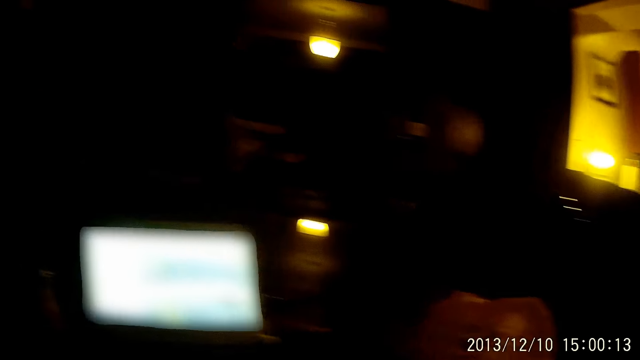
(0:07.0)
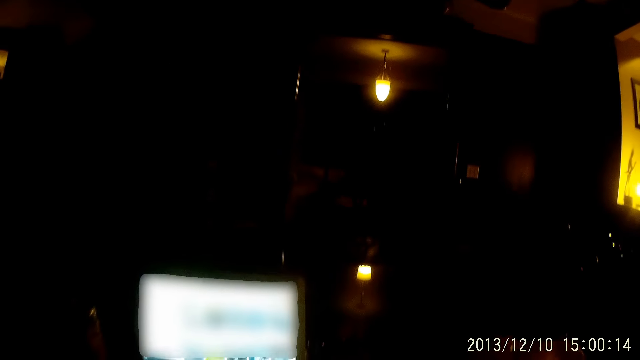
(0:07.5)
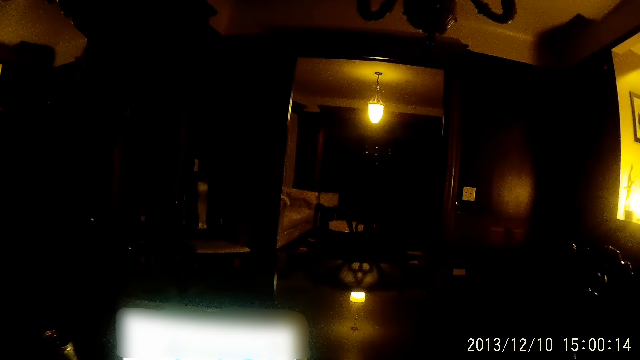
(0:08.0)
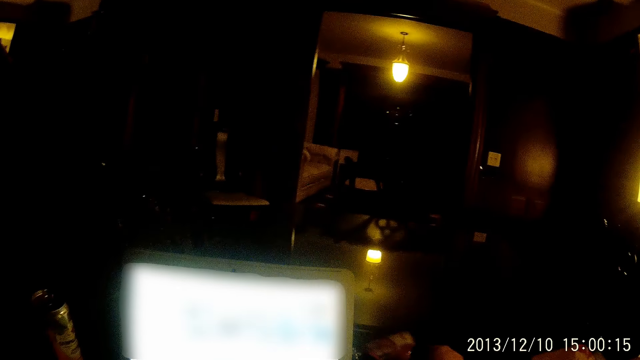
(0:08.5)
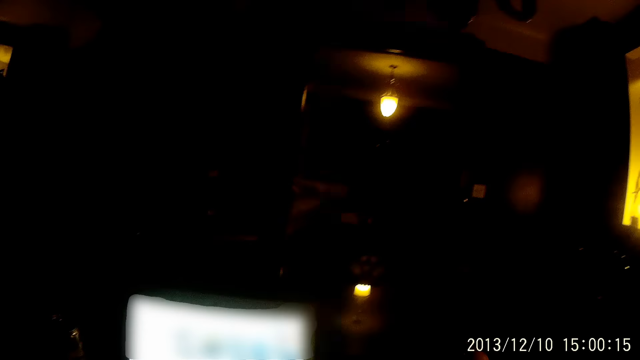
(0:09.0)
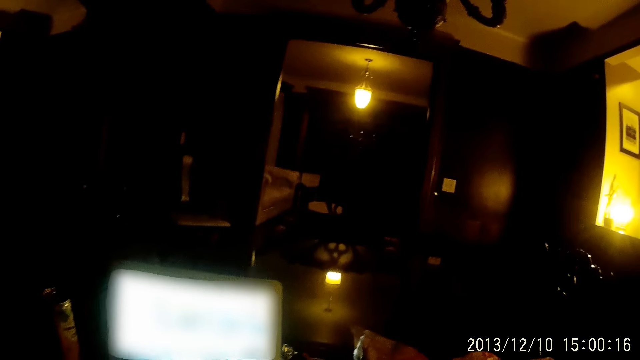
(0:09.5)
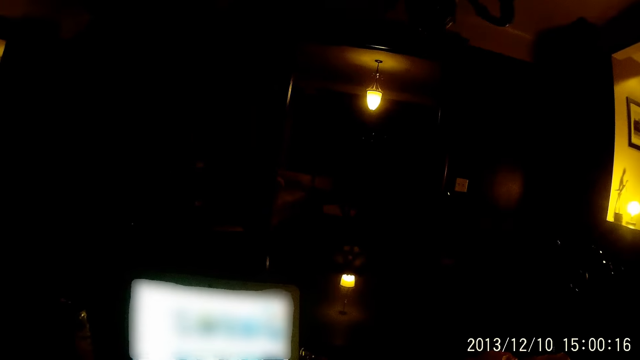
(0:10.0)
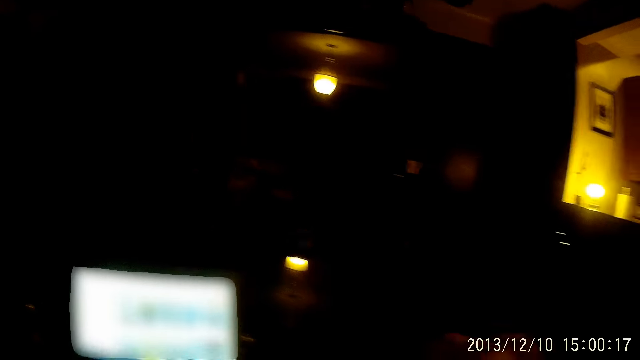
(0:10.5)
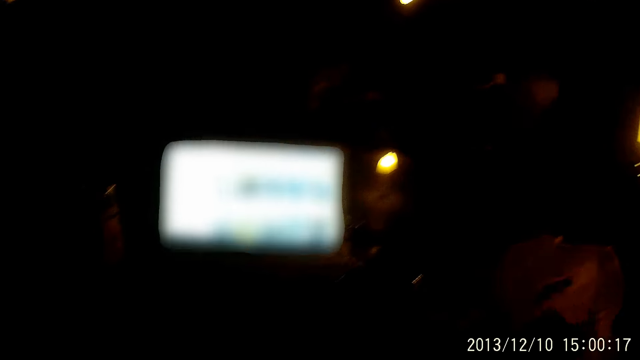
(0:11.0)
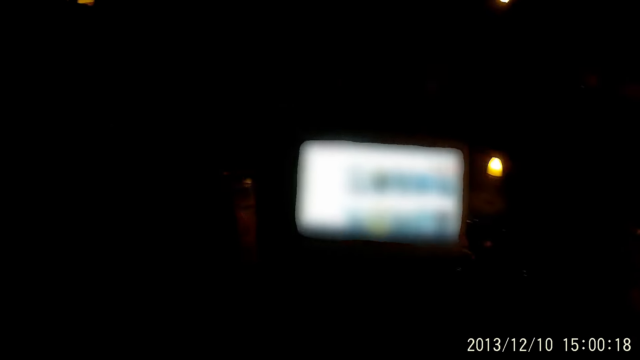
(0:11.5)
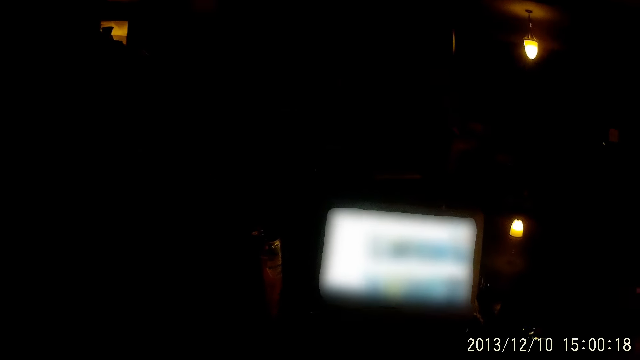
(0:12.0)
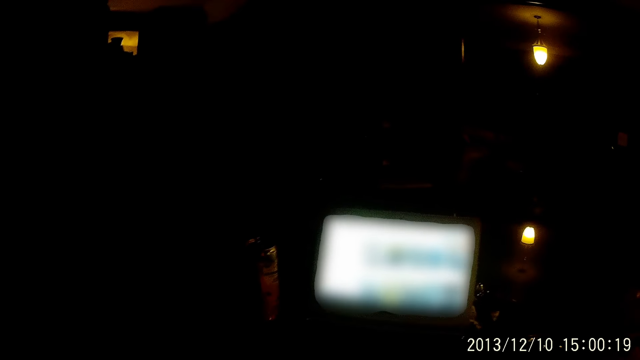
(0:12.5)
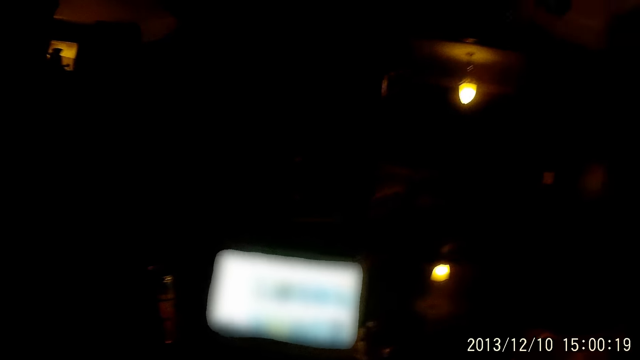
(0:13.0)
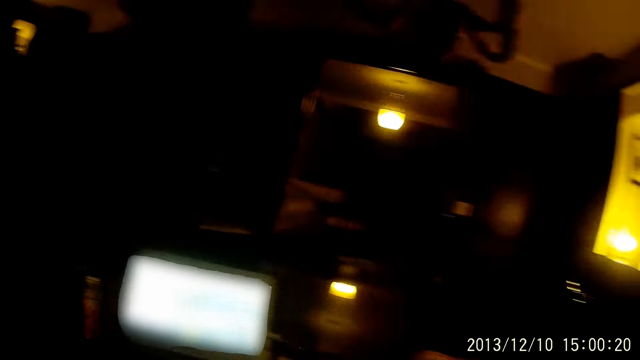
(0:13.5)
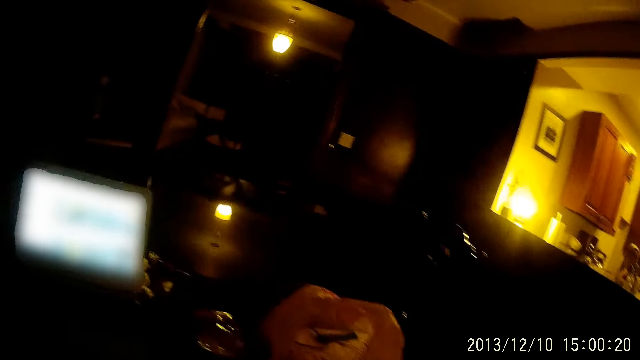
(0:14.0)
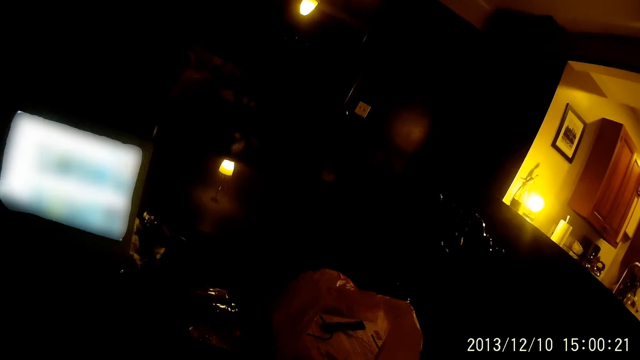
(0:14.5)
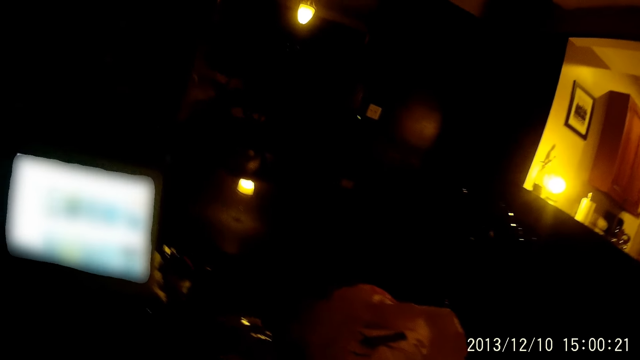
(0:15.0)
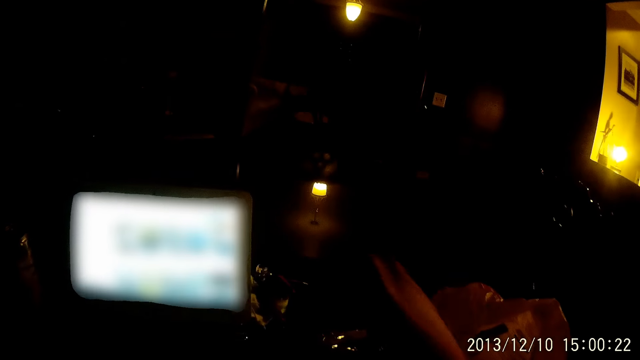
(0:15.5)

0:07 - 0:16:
The camera wearer looks around.

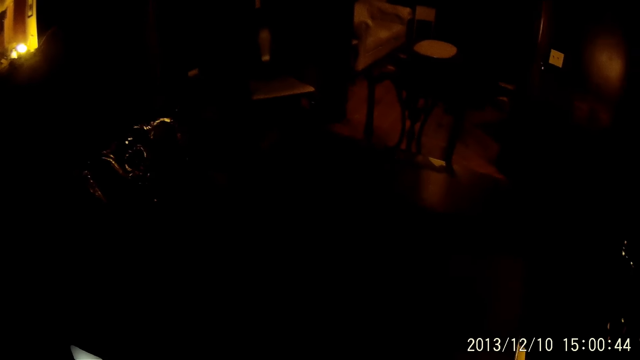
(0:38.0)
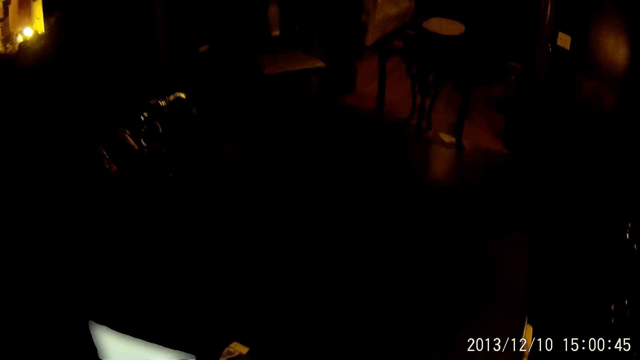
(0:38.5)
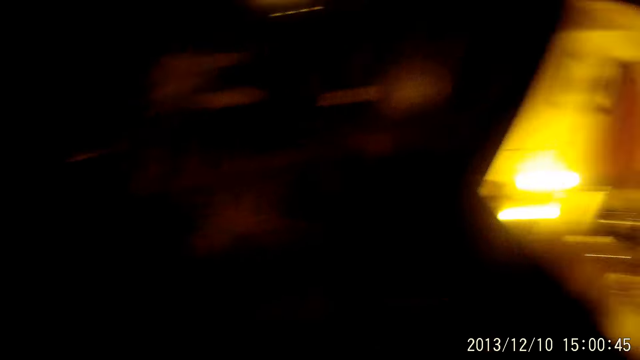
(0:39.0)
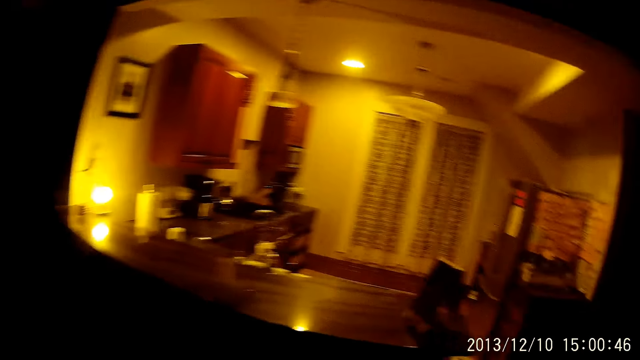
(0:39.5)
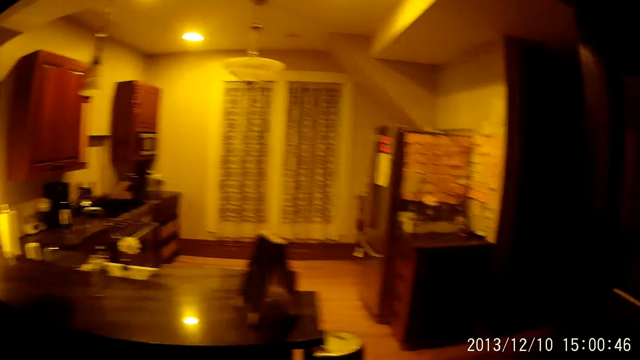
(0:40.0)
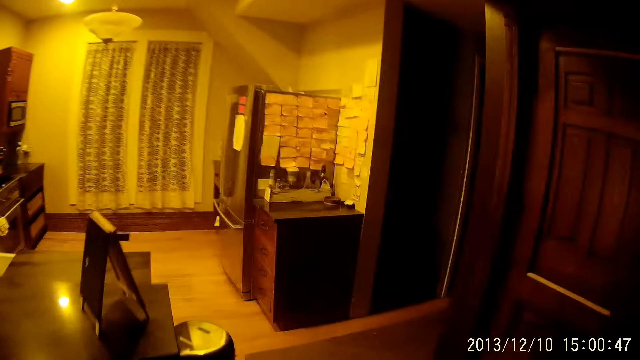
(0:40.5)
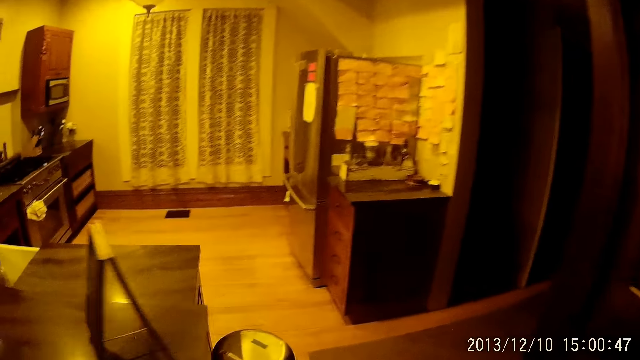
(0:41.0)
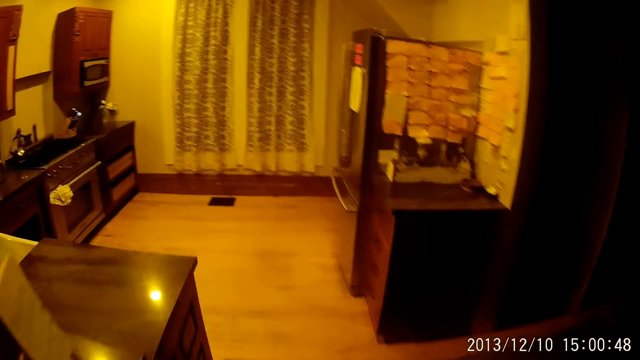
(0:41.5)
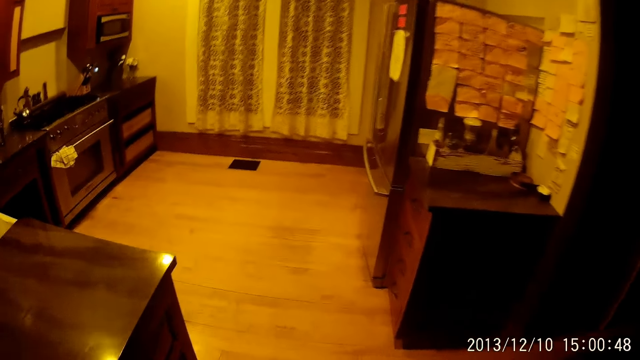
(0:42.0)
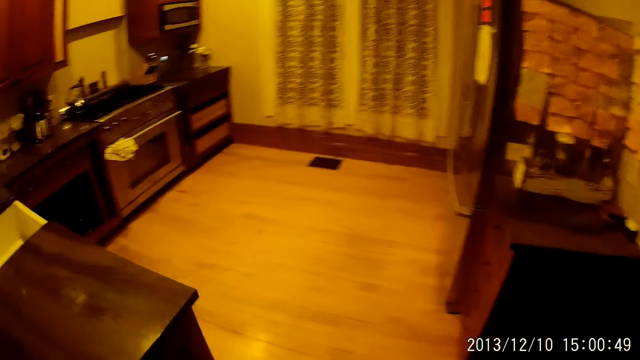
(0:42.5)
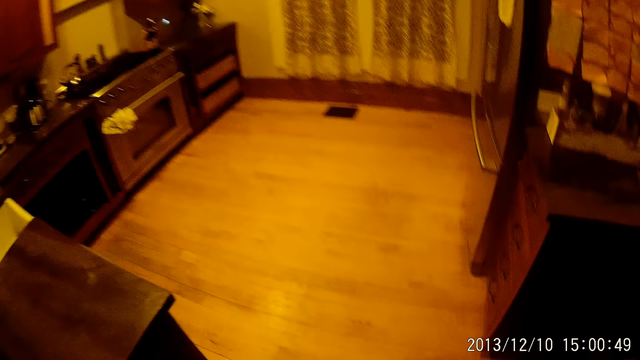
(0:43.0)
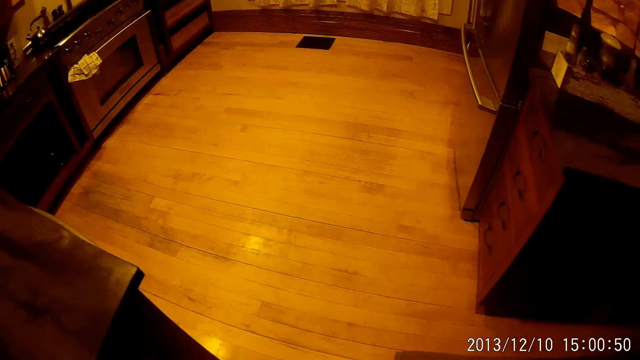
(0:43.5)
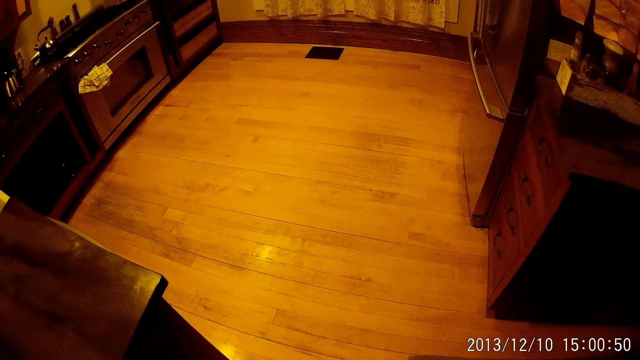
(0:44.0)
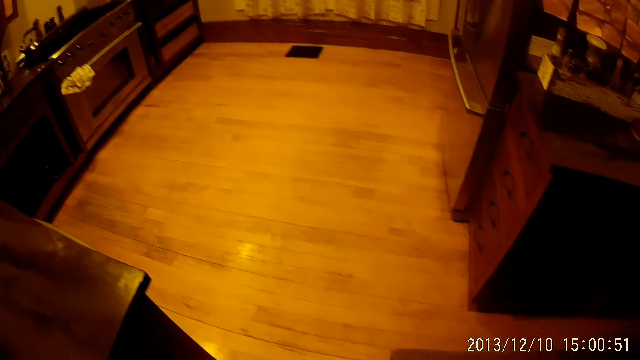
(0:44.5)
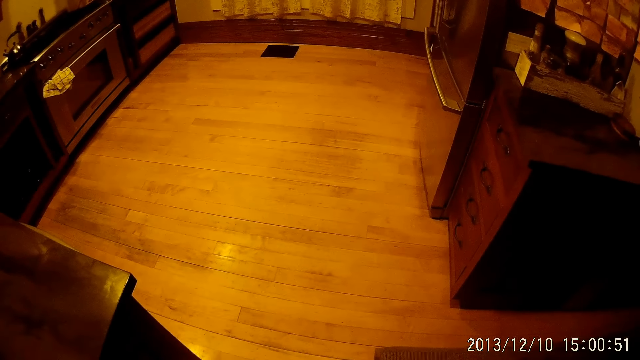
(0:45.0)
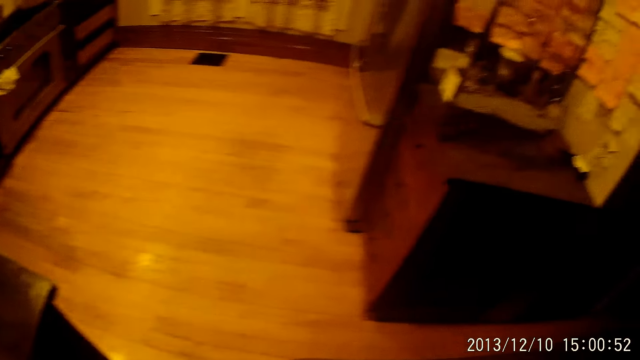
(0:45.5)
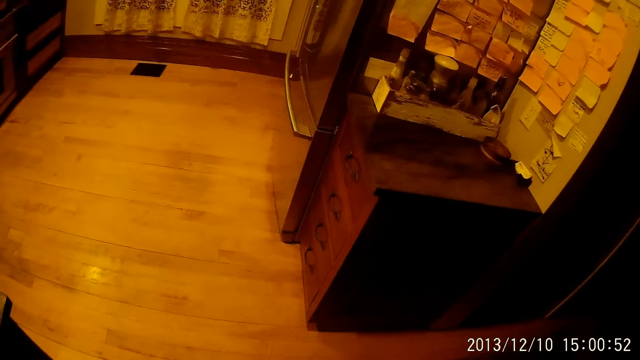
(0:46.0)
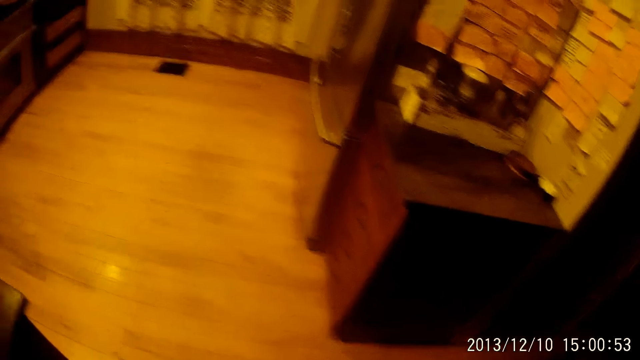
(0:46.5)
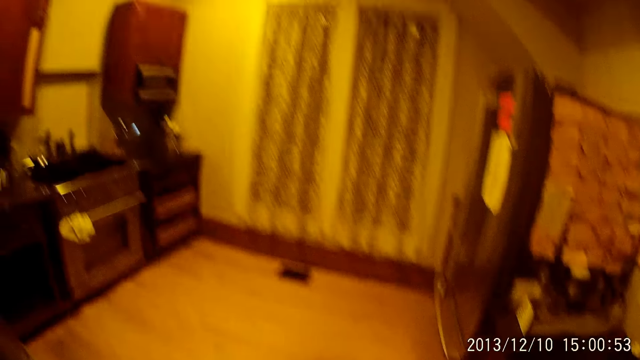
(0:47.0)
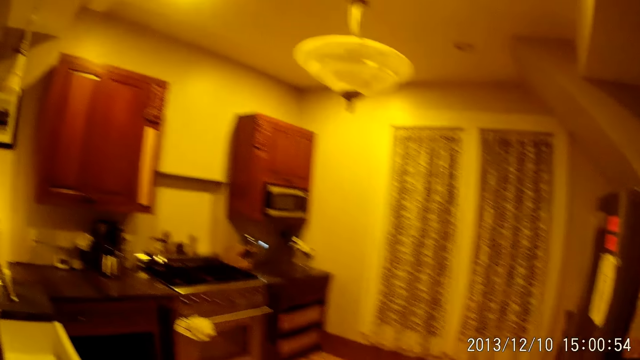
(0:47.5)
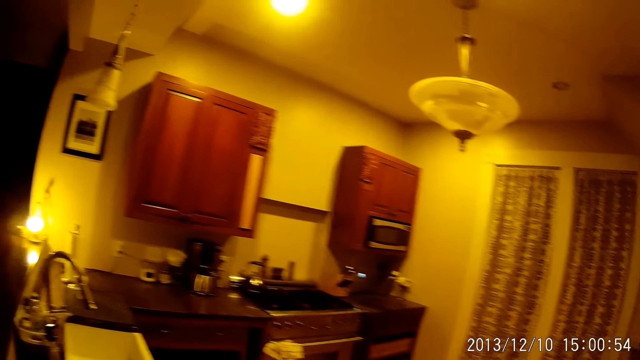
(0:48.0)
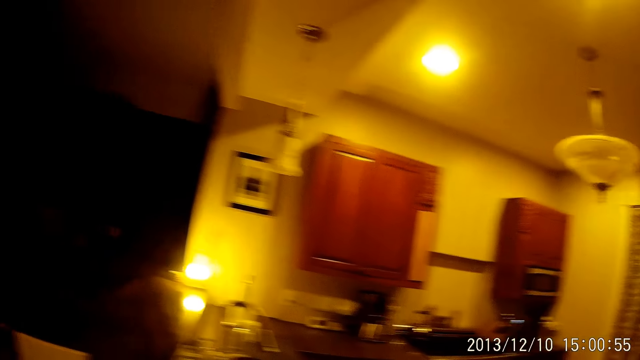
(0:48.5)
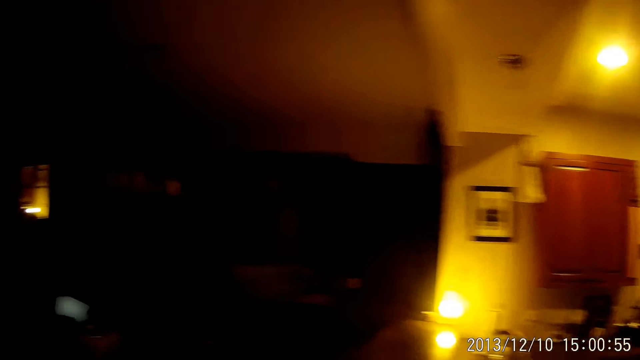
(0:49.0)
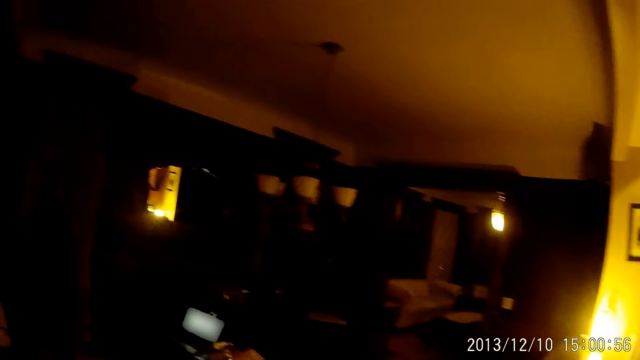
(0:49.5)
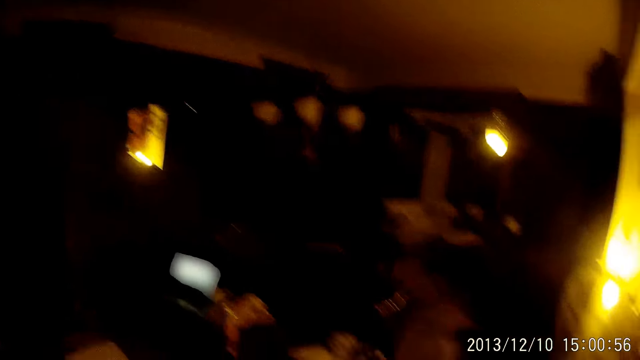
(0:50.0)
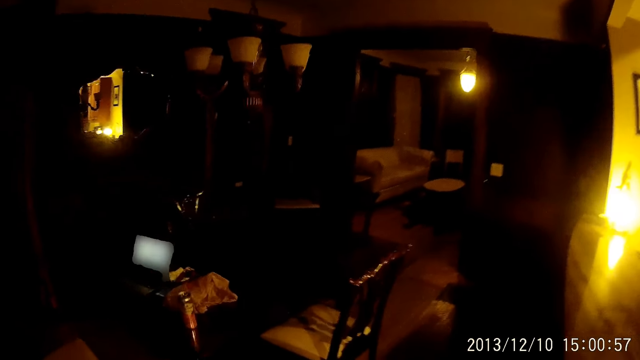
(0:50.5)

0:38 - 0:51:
The camera wearer walks towards a trash bin in a kitchen.
